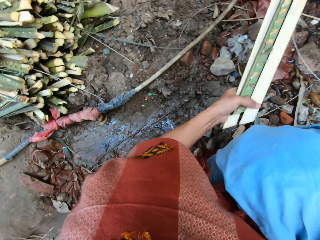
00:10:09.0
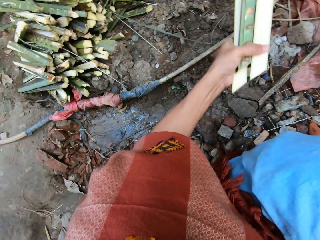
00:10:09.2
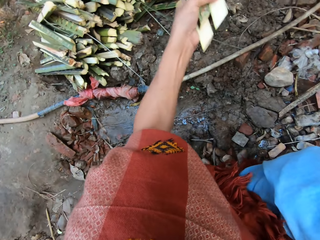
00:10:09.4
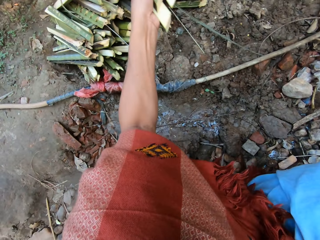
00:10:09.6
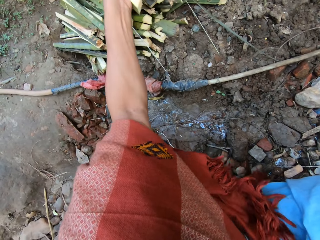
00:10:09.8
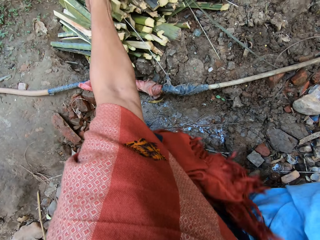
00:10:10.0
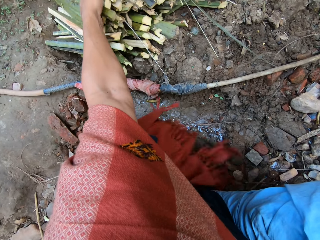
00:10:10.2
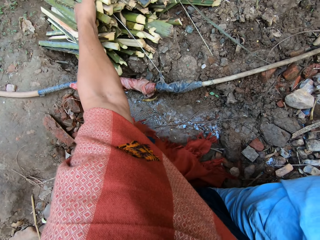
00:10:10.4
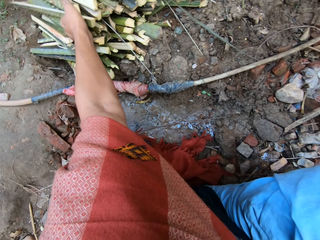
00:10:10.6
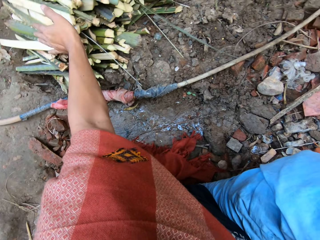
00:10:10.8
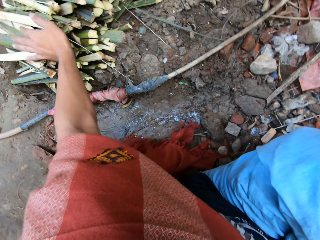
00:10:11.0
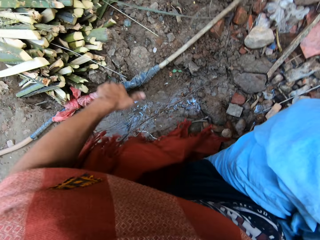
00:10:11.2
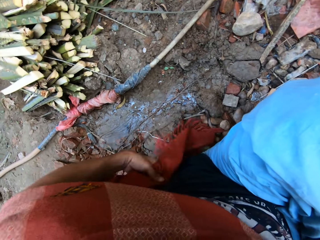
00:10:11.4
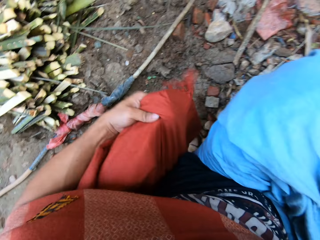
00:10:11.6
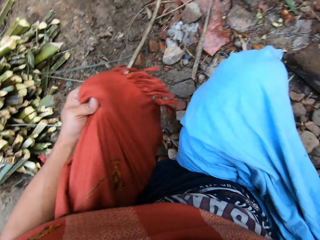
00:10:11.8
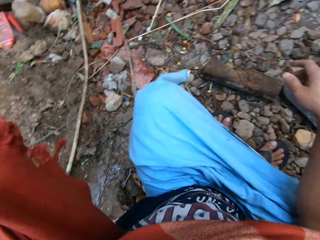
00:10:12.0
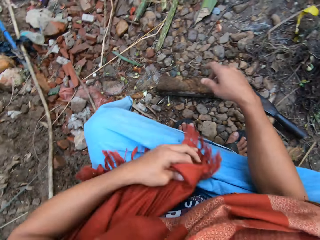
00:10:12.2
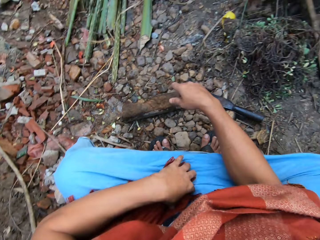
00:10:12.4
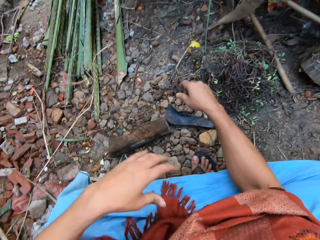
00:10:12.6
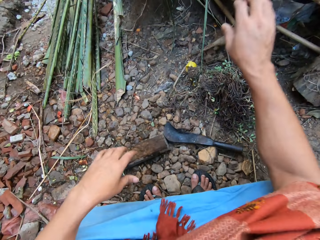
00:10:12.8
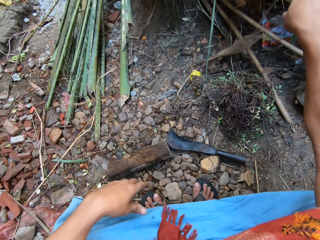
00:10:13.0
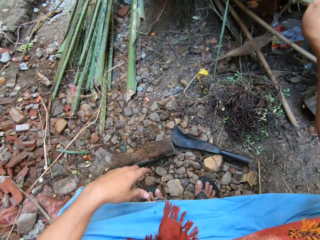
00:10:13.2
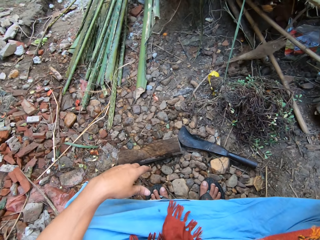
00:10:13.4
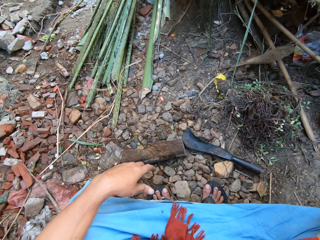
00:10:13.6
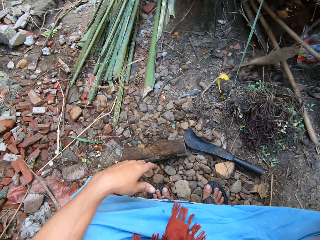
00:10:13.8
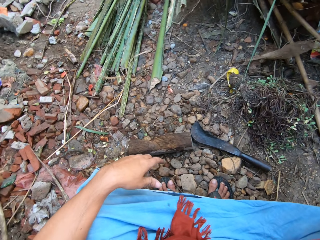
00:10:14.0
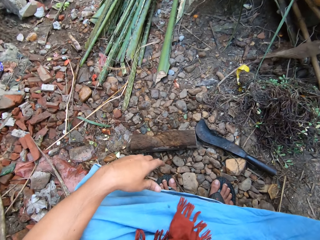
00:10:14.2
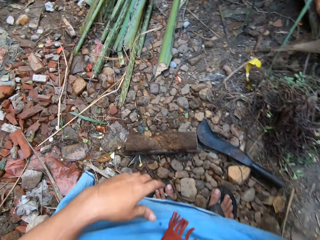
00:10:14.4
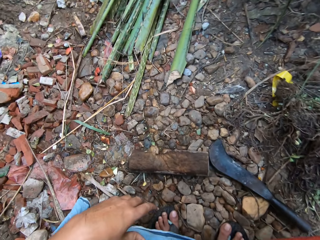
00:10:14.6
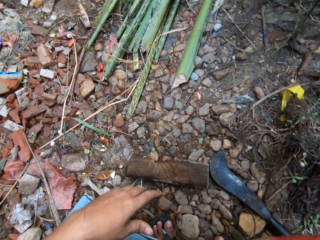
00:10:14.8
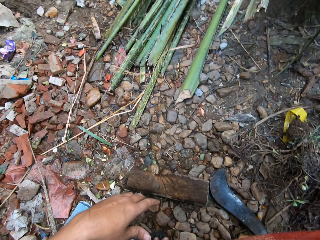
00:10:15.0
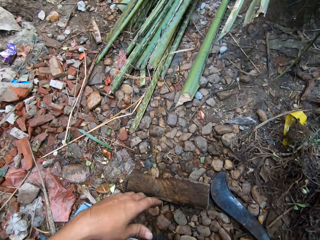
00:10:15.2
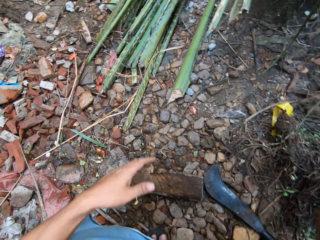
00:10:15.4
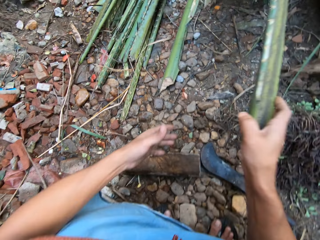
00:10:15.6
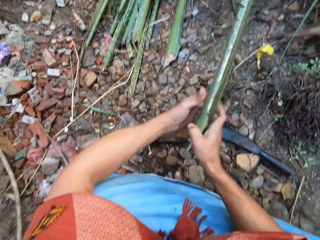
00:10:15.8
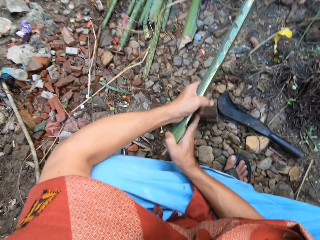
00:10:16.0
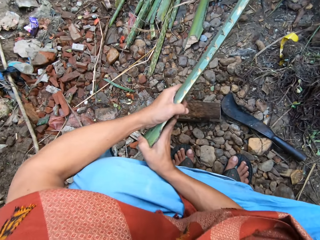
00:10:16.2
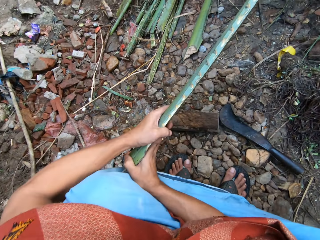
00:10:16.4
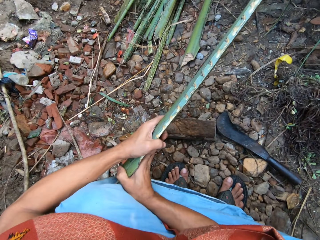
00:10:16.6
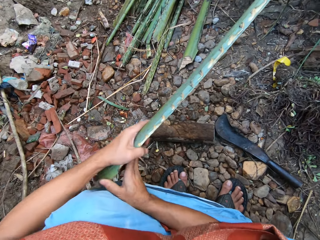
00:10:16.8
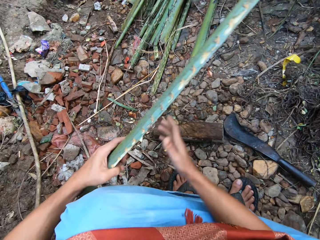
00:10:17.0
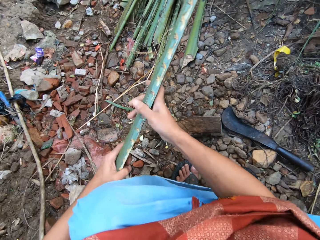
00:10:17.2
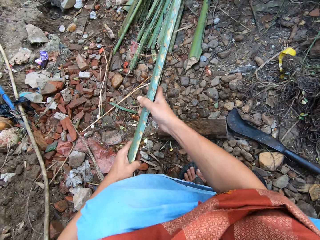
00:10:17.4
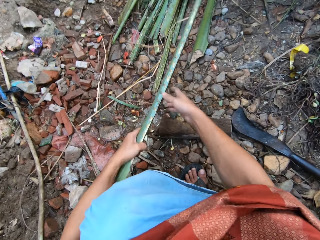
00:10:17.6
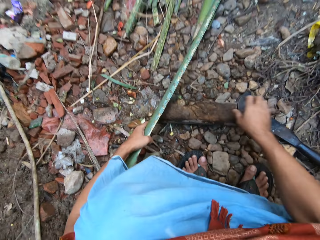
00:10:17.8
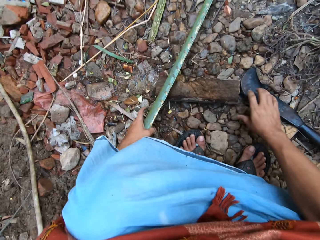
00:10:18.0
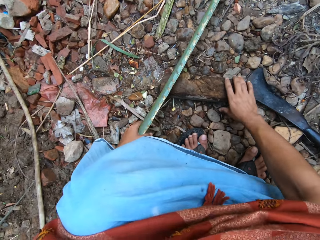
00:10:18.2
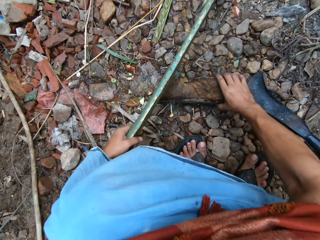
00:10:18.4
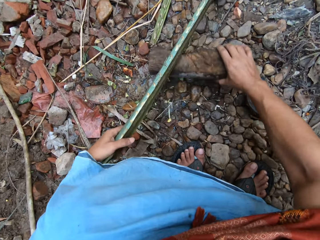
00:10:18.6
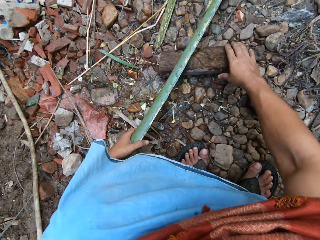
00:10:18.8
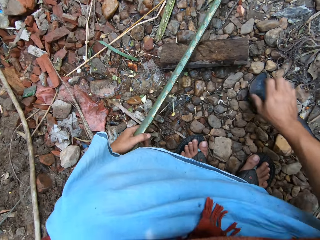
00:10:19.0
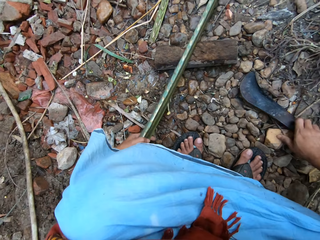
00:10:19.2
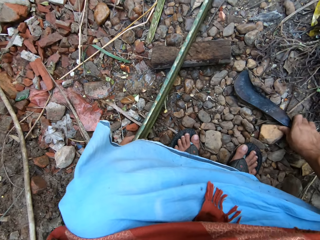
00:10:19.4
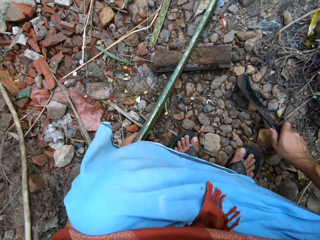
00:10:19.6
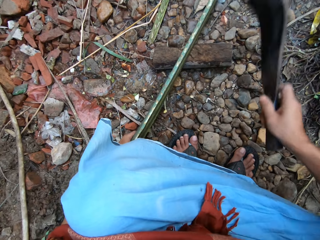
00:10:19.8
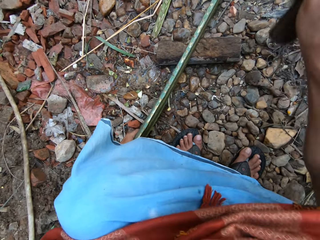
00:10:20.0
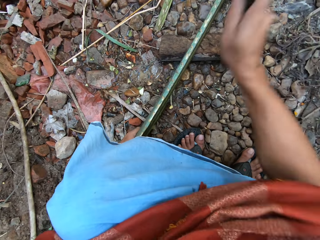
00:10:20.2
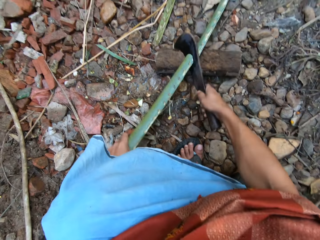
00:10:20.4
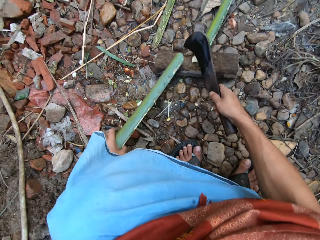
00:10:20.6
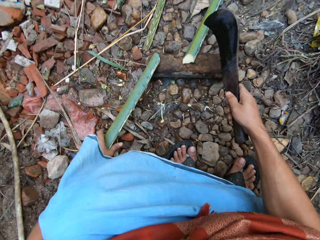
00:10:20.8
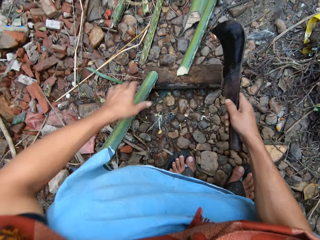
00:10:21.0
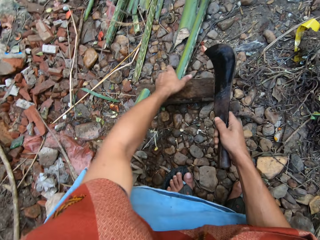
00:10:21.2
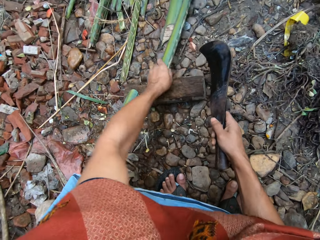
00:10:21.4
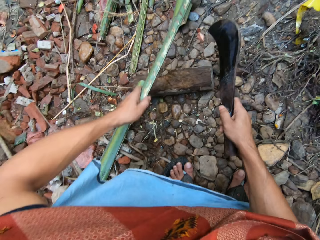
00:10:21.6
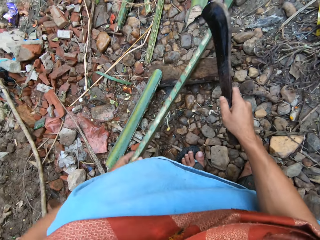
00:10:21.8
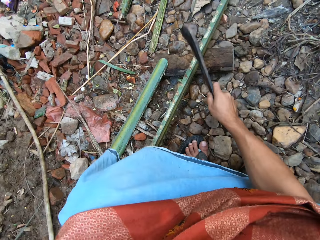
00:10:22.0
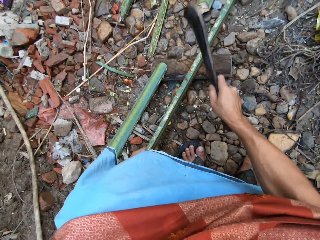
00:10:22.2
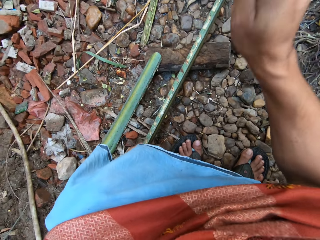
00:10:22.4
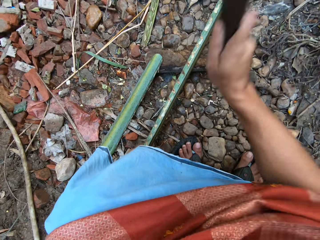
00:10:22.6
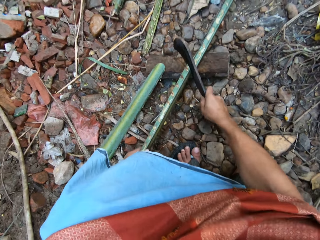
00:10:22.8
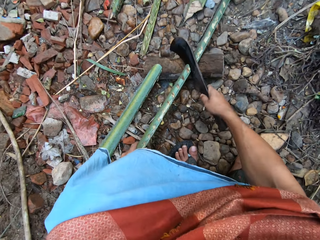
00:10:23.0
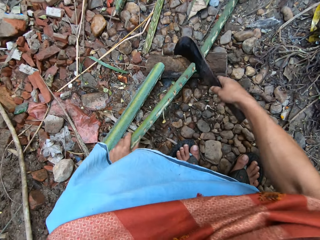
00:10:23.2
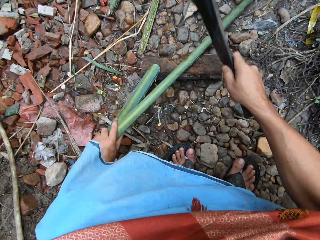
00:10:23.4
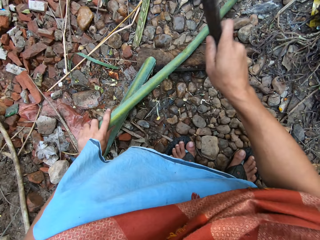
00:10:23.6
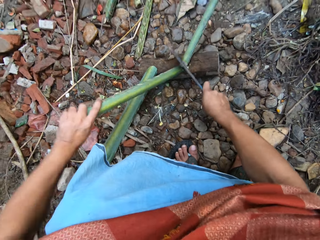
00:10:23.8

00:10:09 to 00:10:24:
The camera wearer puts the split bamboo on the pile of short bamboo with his left hand. He adjusts his scarf with his left hand. He holds his clothes. He picks up another long bamboo rod from the bunch of bamboo rods with his right hand. He adjusts the cutting block with his right hand. He takes the machete. He cuts the long bamboo on the cutting block with the pruning knife in his right hand, into pieces. He adjusts the long bamboo on the cutting block with his left hand. He cuts the long bamboo on the cutting block with the pruning knife in his right hand.

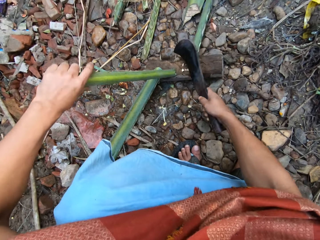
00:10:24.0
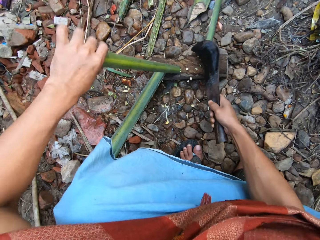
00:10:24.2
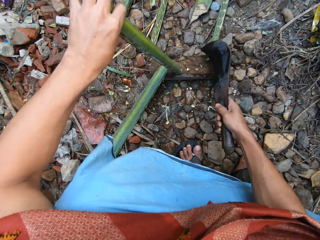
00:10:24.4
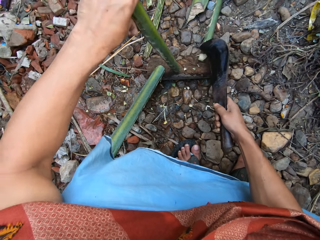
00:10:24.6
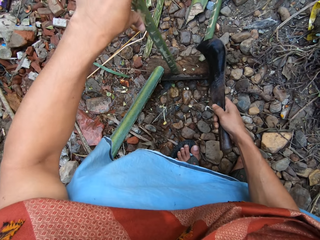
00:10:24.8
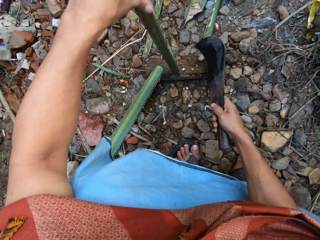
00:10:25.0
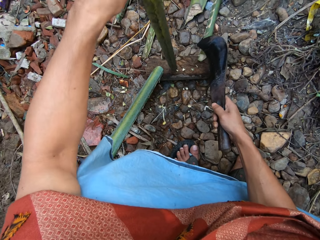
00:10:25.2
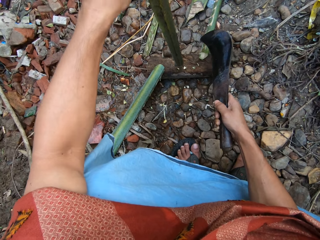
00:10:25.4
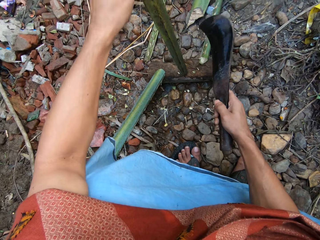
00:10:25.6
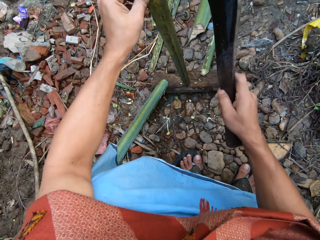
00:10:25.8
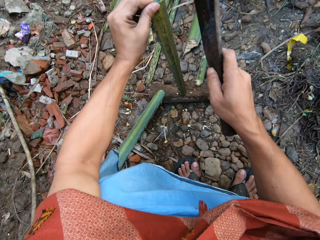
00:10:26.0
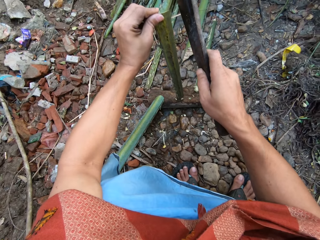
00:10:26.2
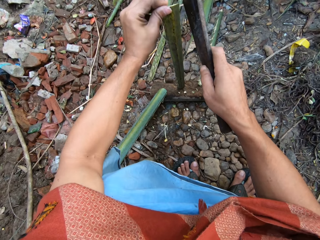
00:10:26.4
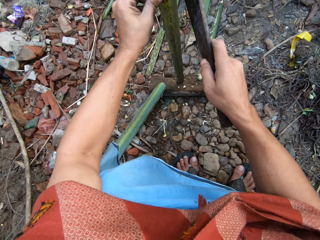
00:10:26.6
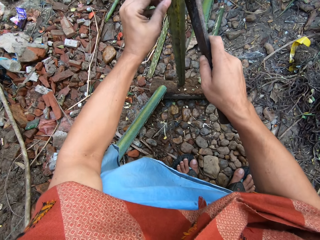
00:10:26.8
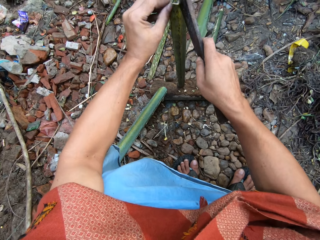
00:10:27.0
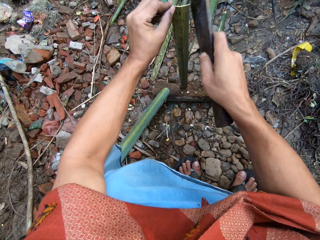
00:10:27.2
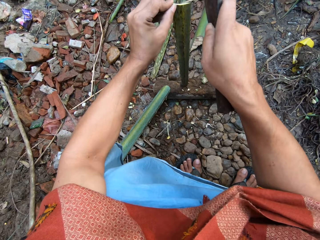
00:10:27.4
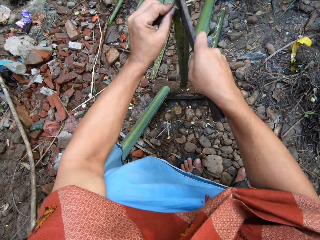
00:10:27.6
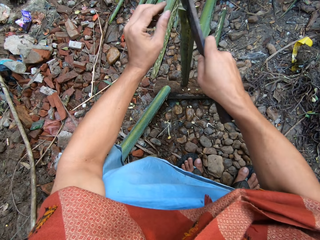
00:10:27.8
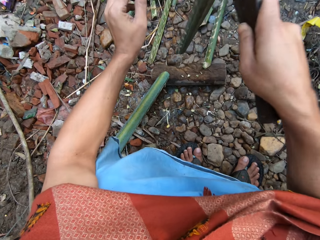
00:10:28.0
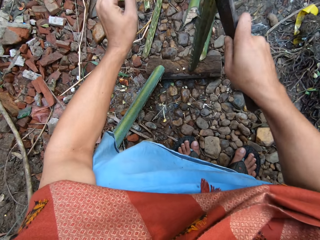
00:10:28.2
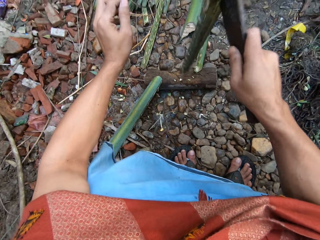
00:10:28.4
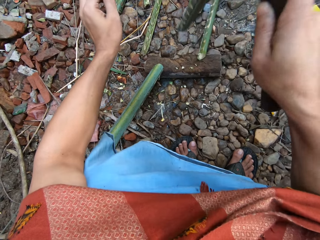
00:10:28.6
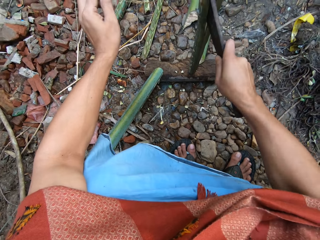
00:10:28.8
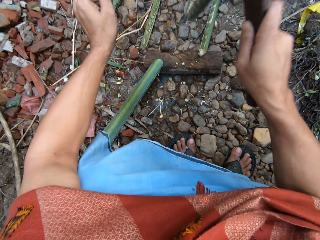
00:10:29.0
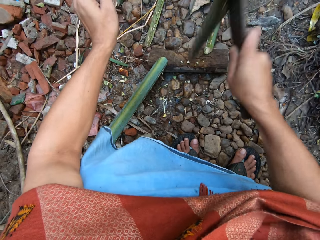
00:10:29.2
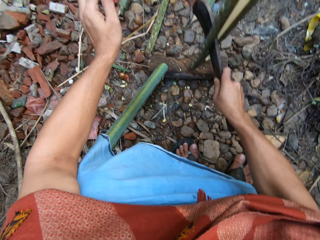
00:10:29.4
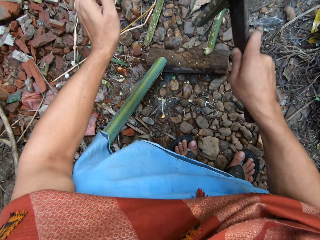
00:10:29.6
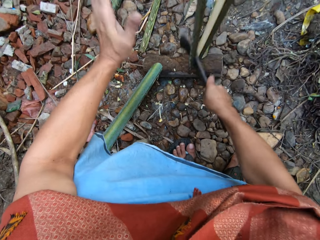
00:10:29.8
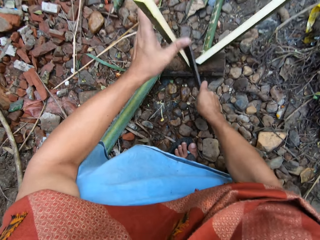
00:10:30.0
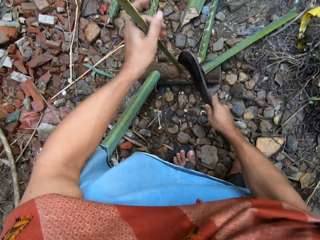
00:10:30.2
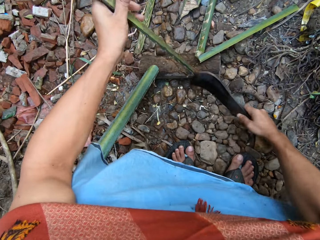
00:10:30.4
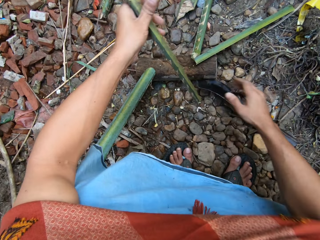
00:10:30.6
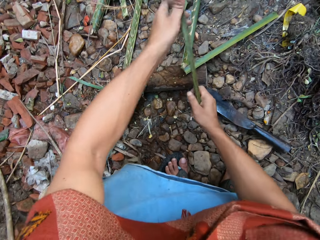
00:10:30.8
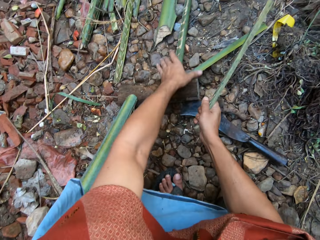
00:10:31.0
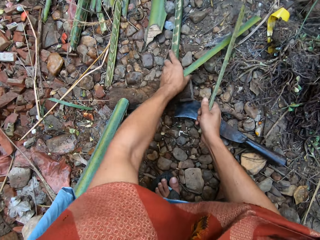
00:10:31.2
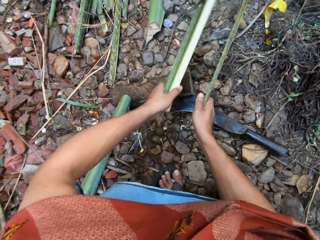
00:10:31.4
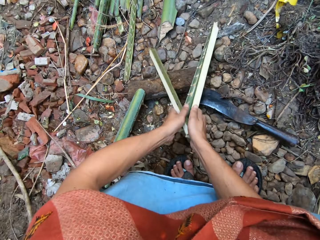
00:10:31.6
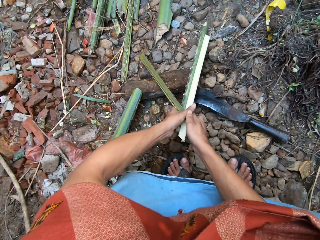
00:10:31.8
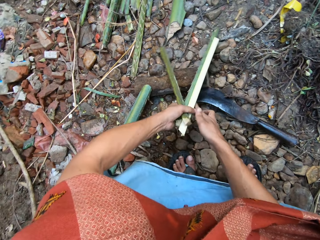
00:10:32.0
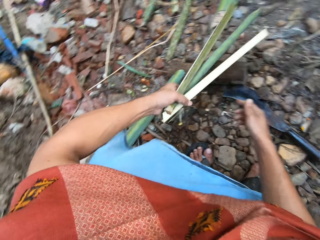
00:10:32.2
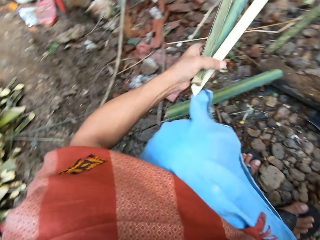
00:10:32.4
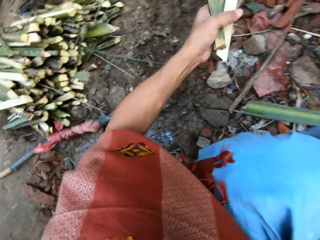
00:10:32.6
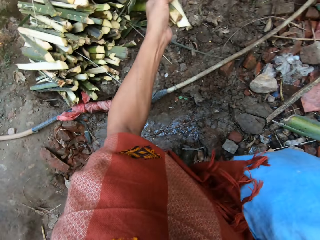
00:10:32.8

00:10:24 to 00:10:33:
The camera wearer adjusts the short bamboo on the cutting block with his left hand. He splits the short bamboo on the cutting block with the pruning knife in his right hand. He gathers the split bamboo with both hands. He puts the machete on the ground.
